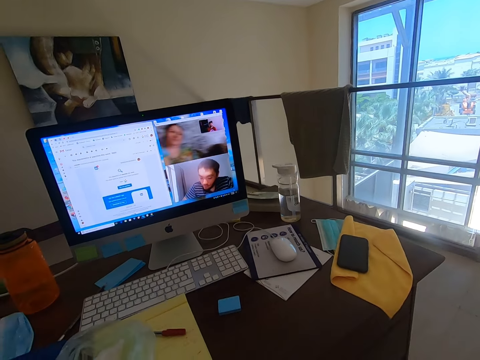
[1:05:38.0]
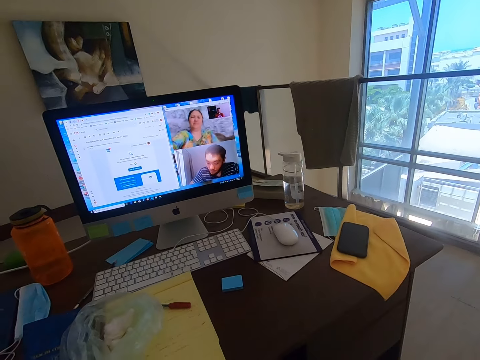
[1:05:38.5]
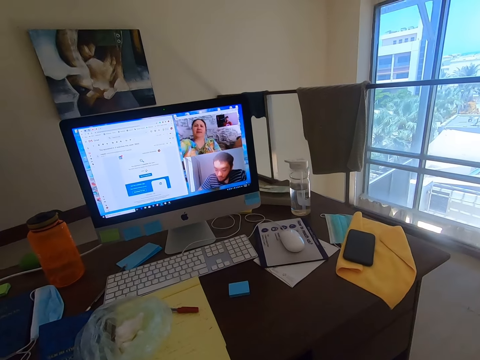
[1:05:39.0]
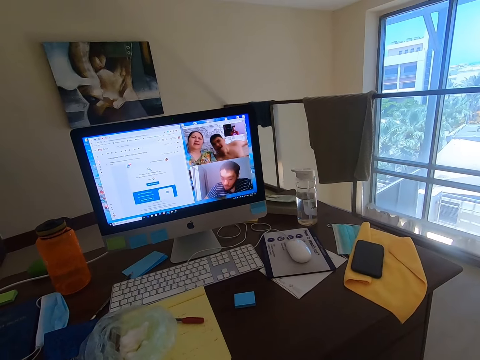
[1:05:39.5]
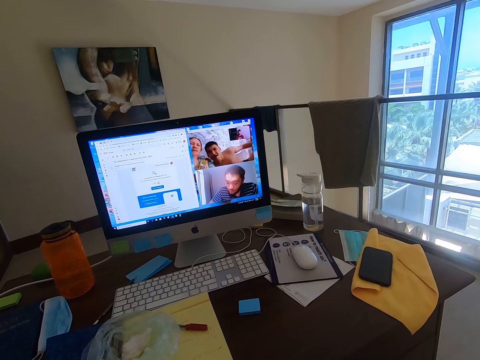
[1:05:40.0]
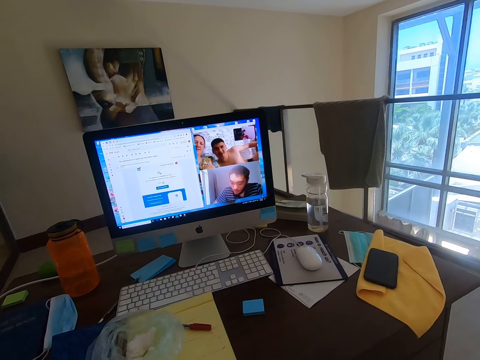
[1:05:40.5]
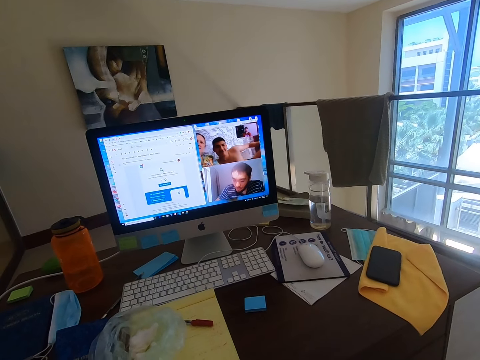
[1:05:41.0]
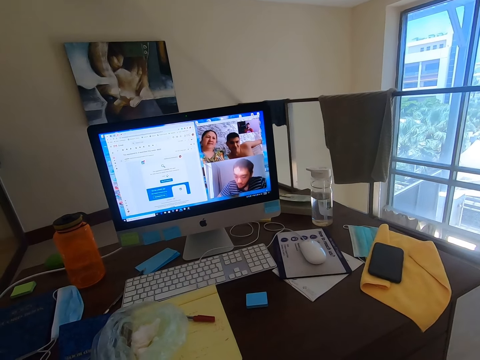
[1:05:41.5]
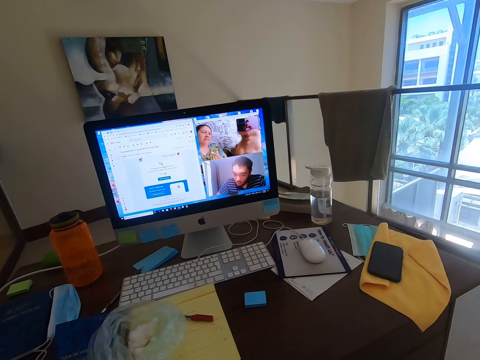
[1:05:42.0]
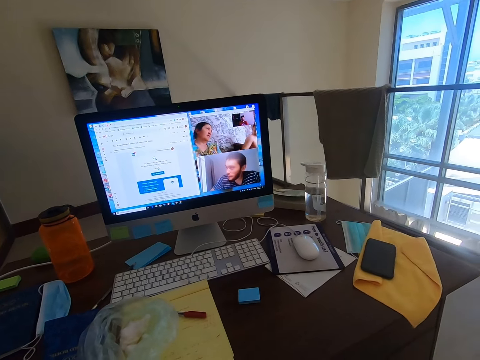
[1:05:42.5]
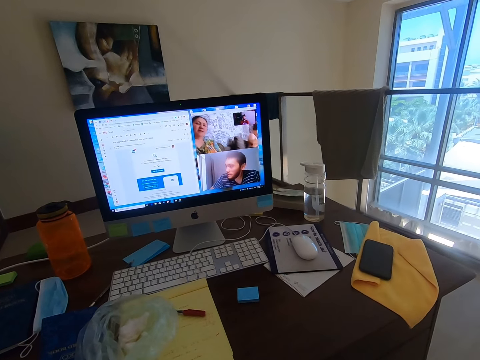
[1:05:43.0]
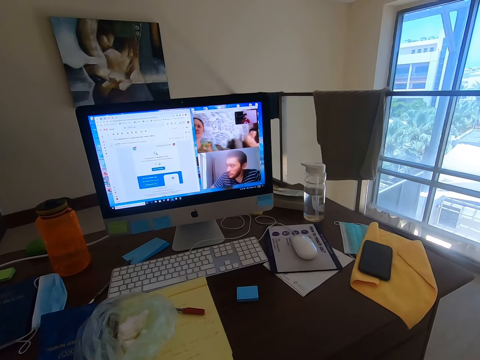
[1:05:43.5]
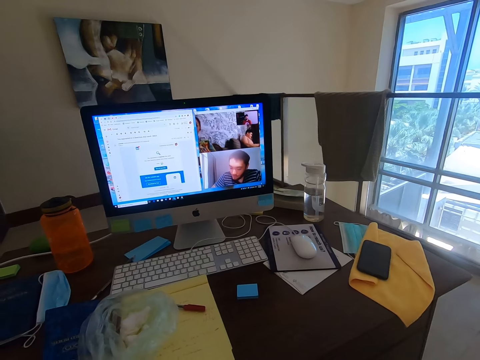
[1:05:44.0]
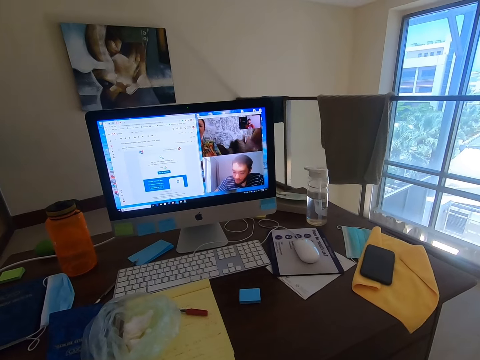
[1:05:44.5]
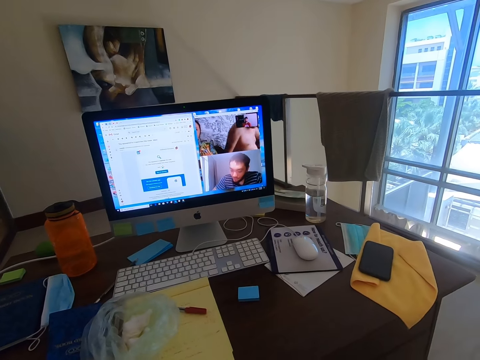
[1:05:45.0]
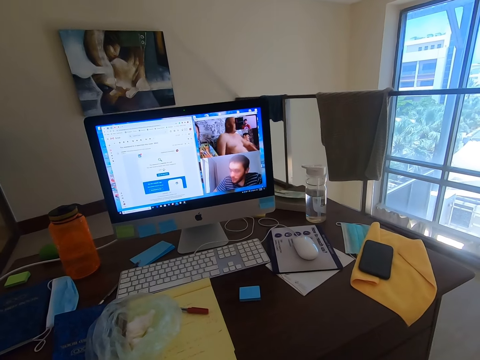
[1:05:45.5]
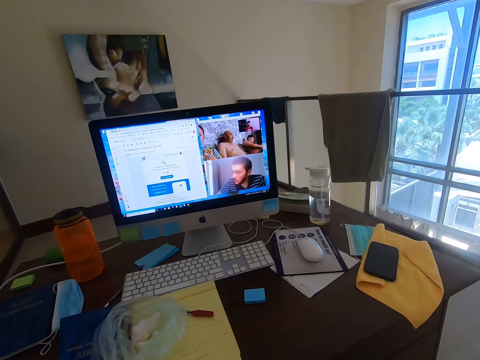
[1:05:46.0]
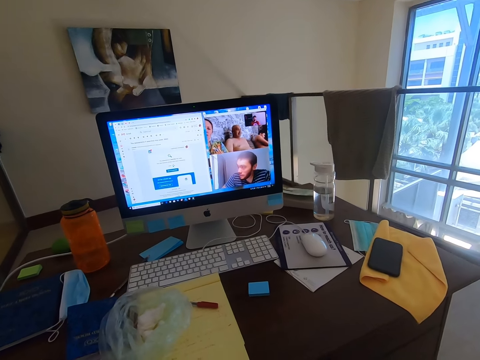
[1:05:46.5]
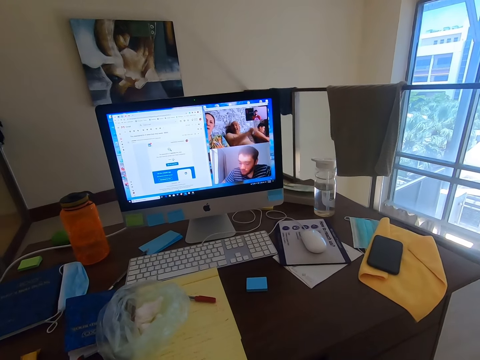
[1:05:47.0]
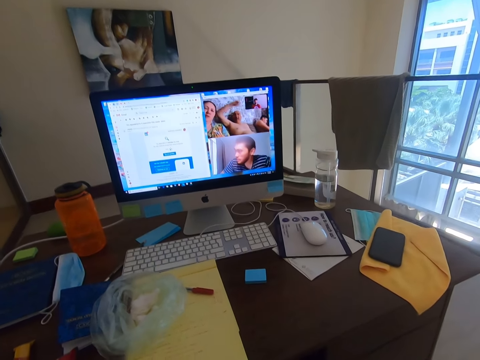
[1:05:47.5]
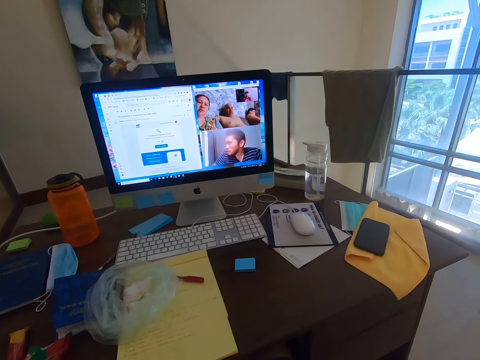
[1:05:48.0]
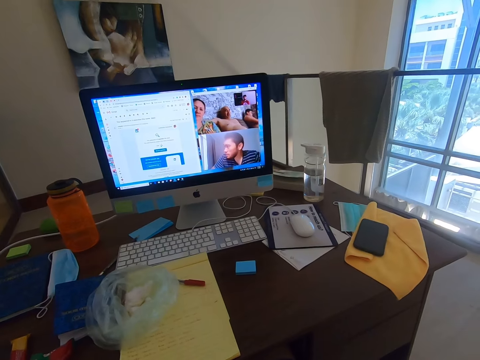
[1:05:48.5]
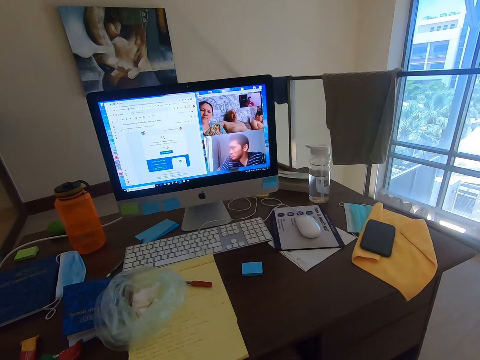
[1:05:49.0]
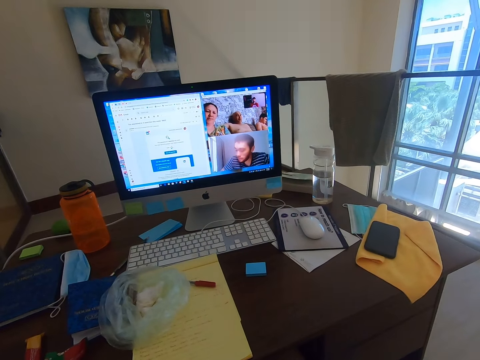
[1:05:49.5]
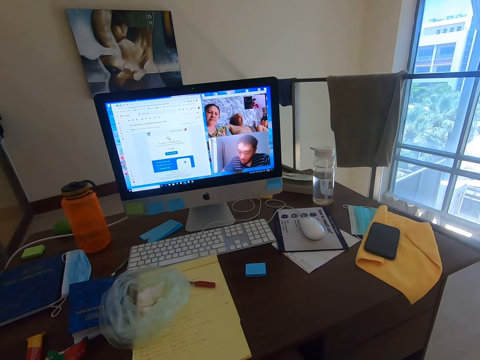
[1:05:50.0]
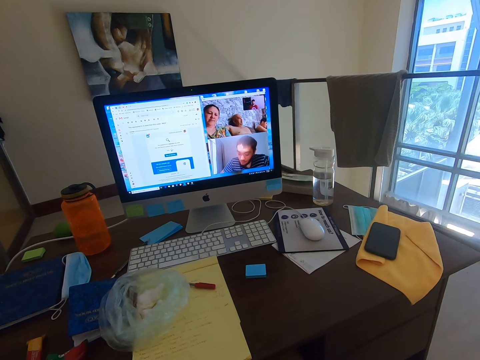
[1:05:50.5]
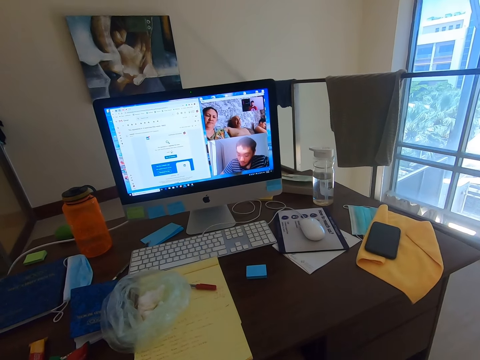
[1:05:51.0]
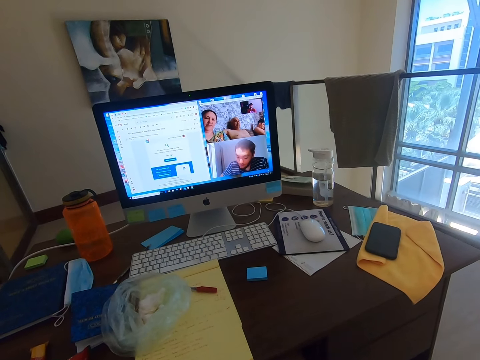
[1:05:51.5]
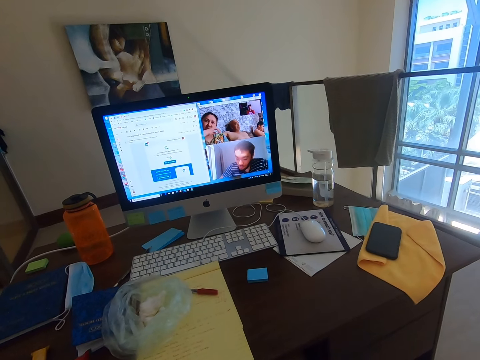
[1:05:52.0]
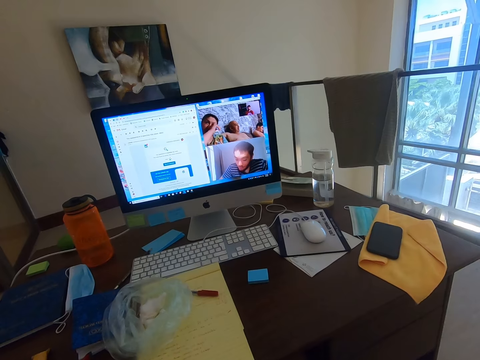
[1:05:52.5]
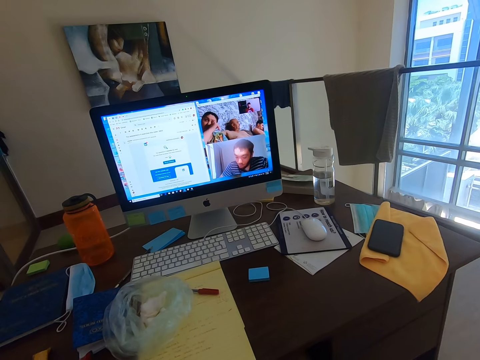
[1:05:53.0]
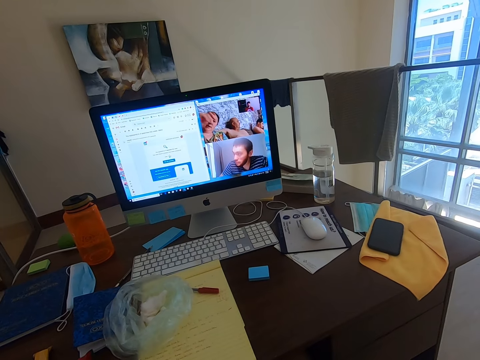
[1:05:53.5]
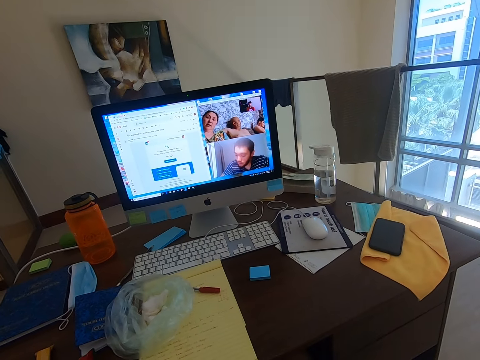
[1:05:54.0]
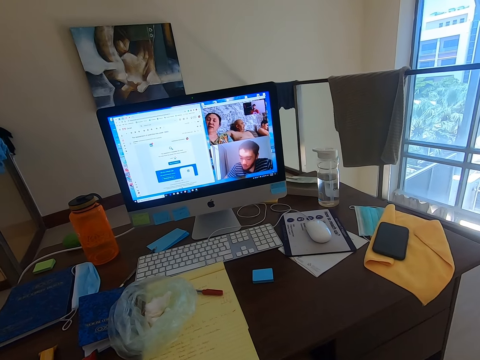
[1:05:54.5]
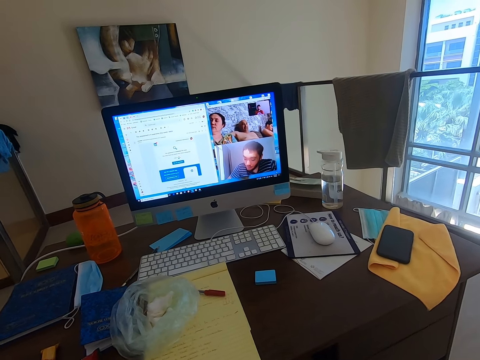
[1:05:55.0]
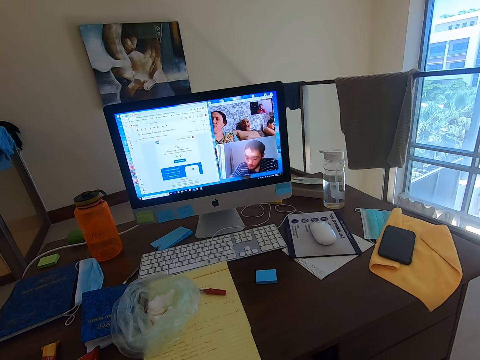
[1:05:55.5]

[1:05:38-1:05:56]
A man converses with the camera wearer. Another man converses with a woman. The camera wearer watches the screen. The woman wipes her eyes.

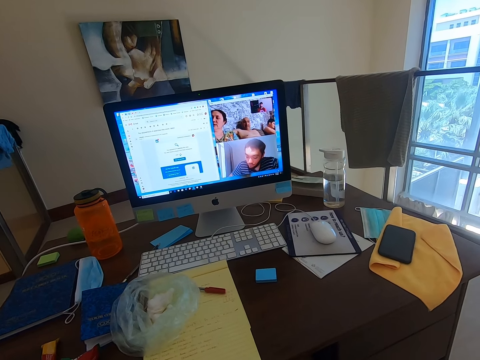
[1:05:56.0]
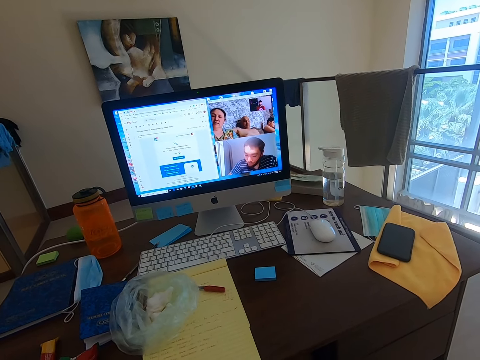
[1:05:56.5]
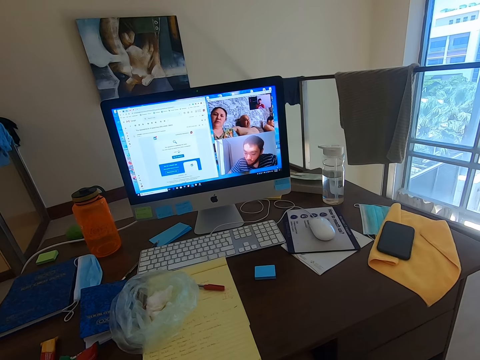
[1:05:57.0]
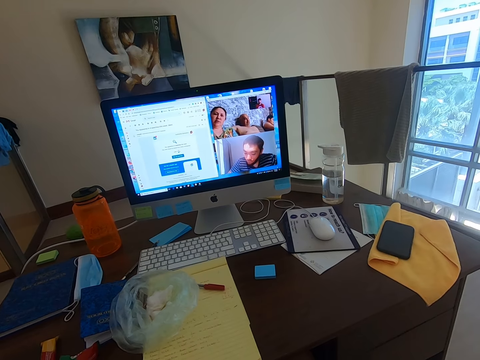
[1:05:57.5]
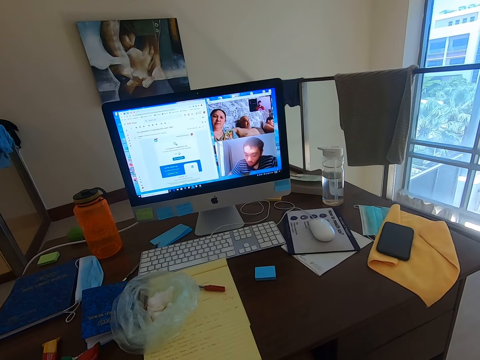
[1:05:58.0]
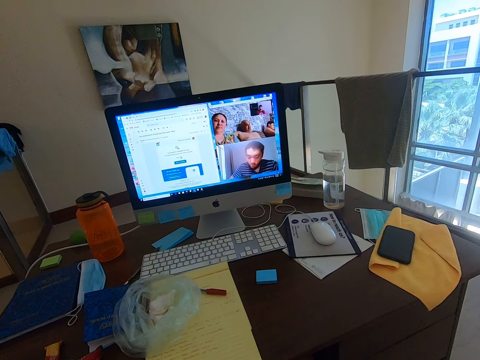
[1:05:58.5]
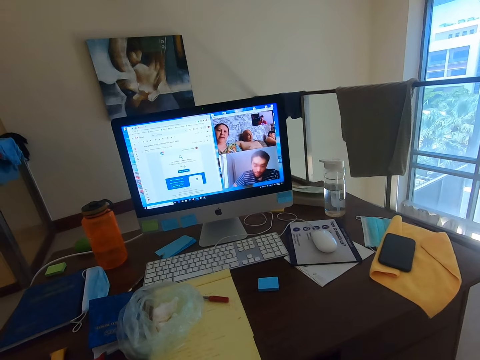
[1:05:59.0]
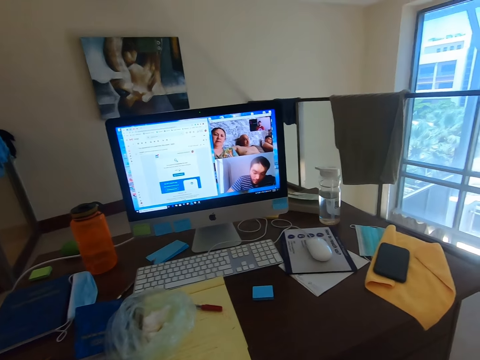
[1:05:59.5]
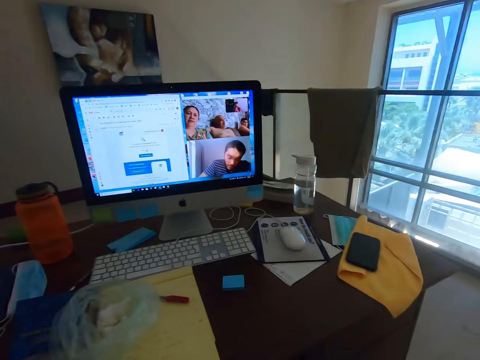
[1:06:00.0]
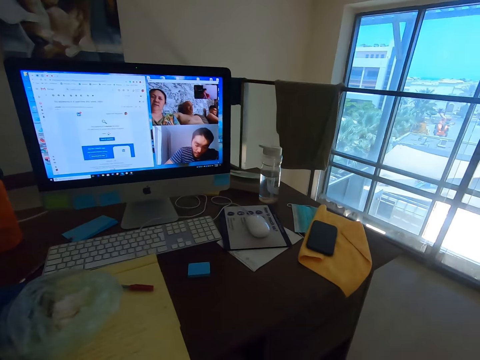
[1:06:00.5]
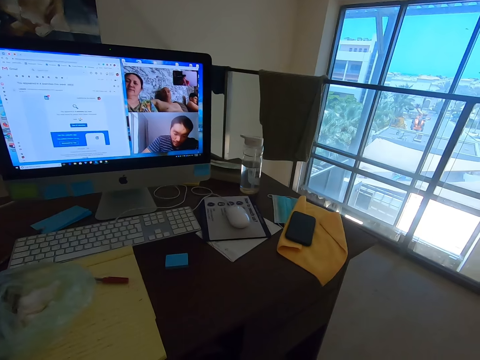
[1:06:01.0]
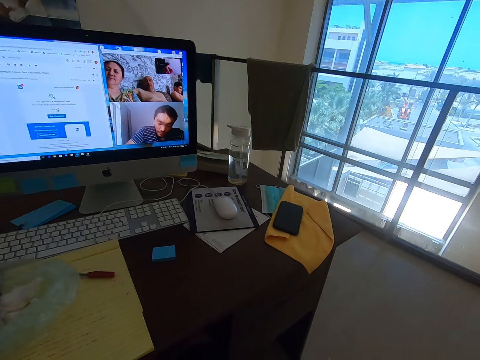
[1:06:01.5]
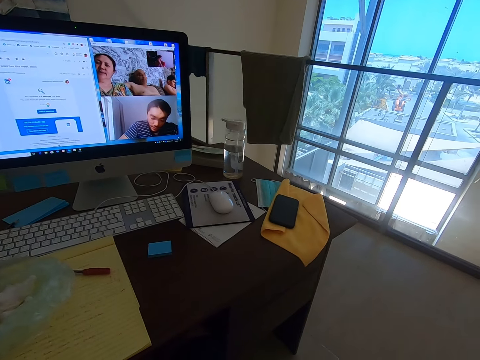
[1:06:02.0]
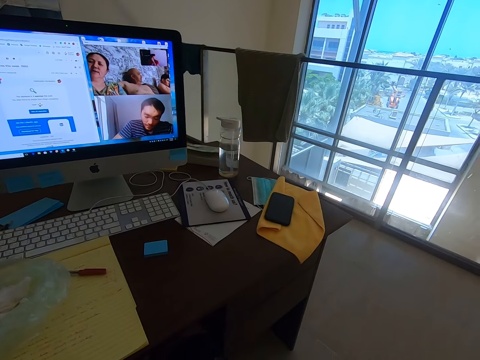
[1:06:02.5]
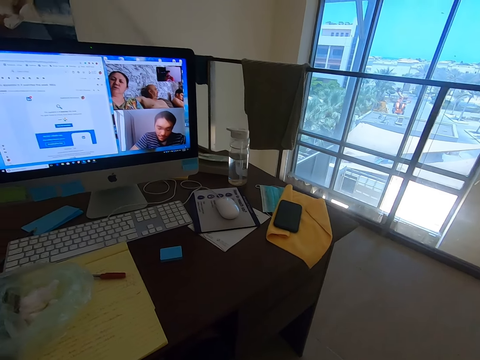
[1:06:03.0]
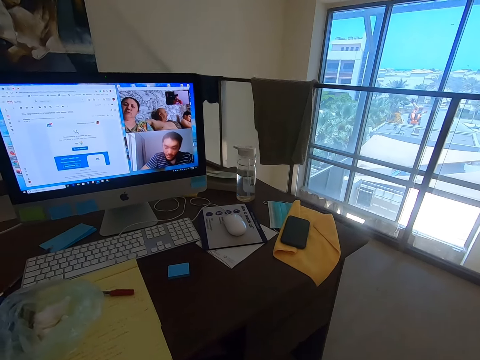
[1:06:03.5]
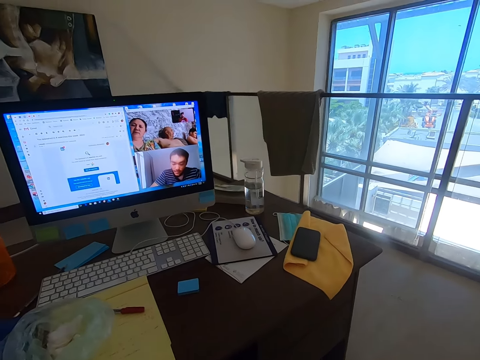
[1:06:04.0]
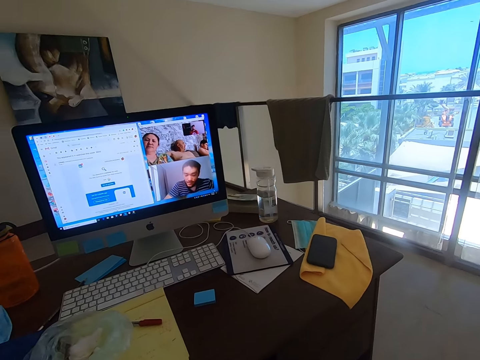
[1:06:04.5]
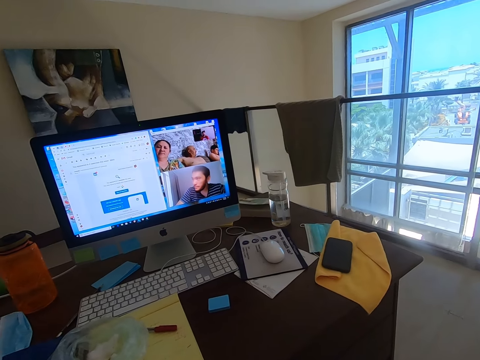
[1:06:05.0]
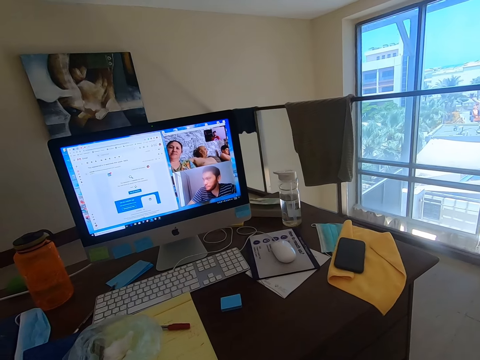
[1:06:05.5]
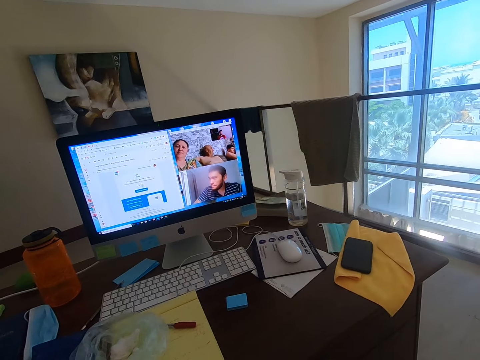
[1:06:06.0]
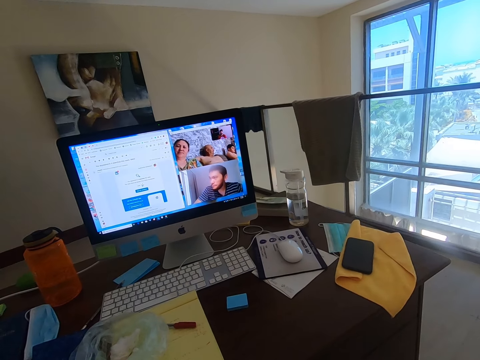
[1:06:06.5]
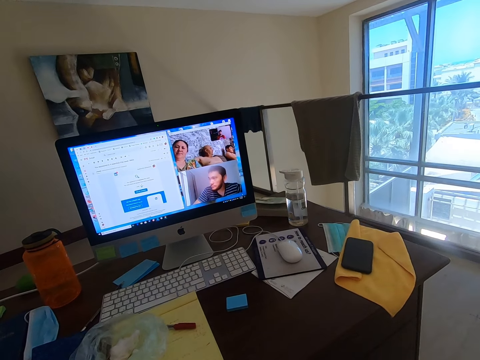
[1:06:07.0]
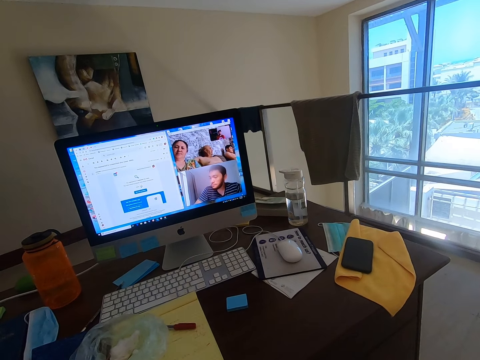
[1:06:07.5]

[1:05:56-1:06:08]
The camera wearer converses with a woman. A man converses with the camera wearer.
